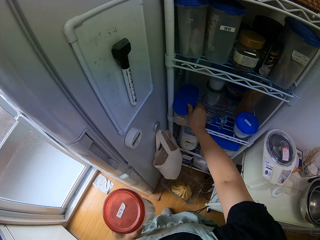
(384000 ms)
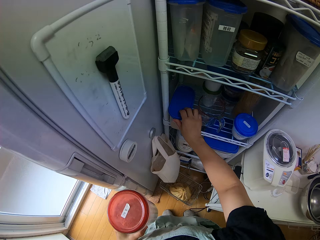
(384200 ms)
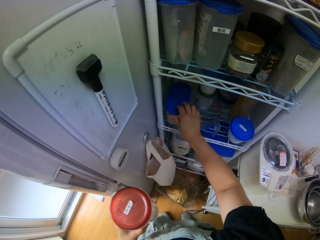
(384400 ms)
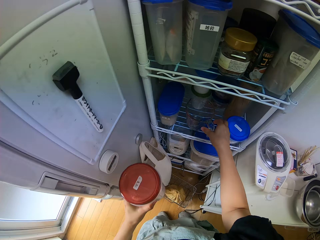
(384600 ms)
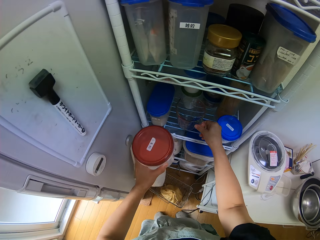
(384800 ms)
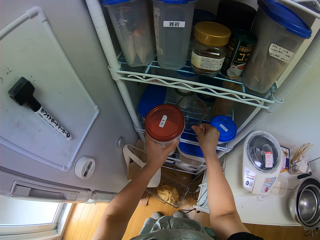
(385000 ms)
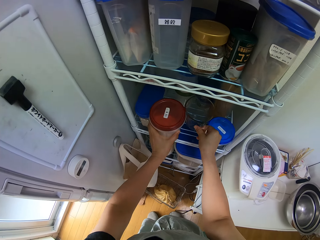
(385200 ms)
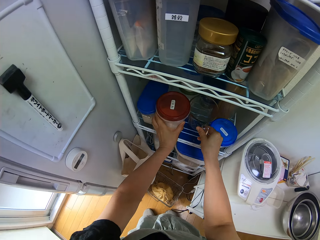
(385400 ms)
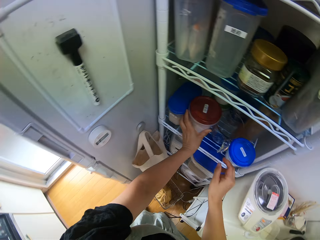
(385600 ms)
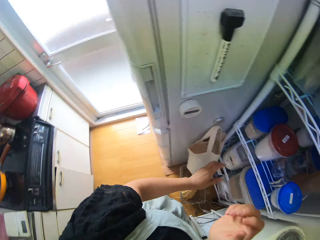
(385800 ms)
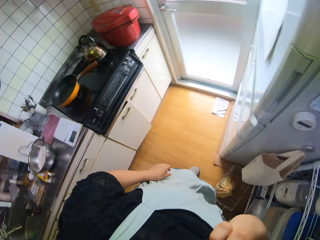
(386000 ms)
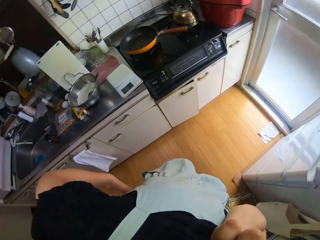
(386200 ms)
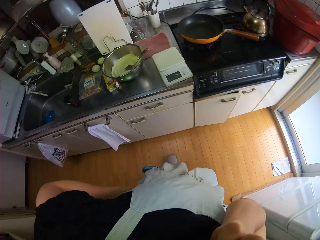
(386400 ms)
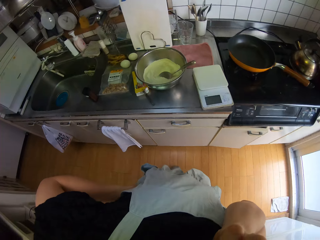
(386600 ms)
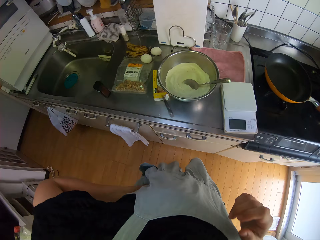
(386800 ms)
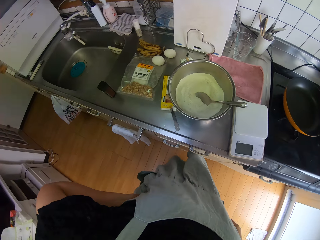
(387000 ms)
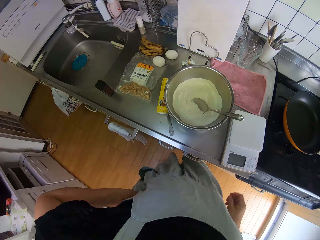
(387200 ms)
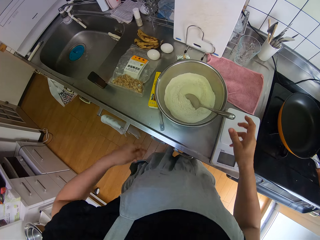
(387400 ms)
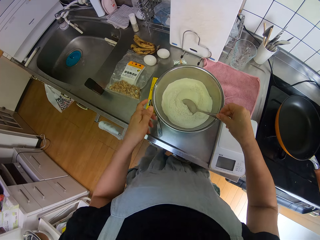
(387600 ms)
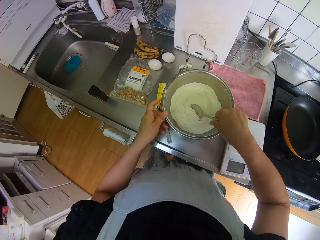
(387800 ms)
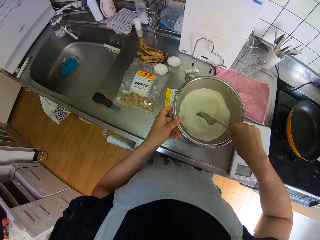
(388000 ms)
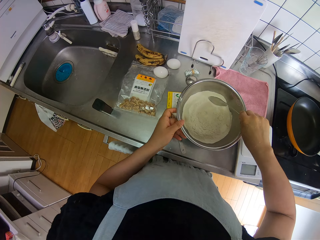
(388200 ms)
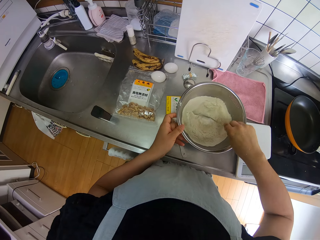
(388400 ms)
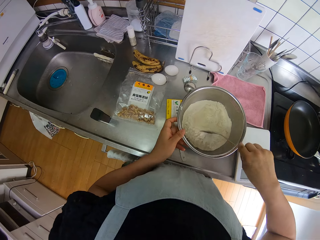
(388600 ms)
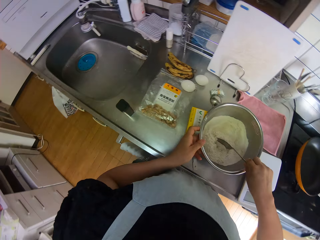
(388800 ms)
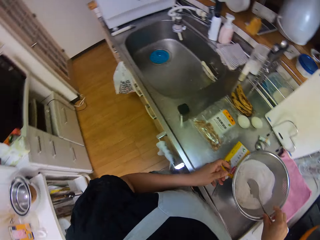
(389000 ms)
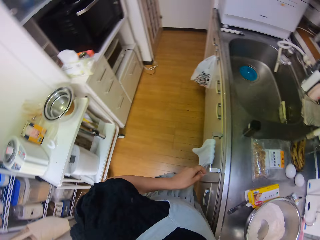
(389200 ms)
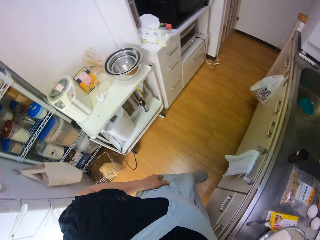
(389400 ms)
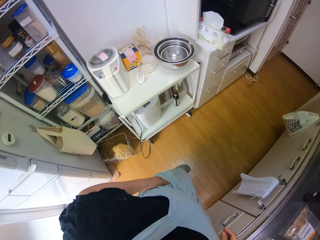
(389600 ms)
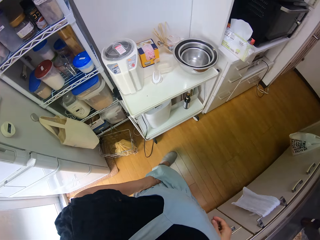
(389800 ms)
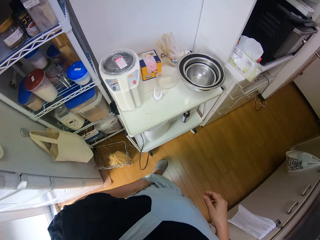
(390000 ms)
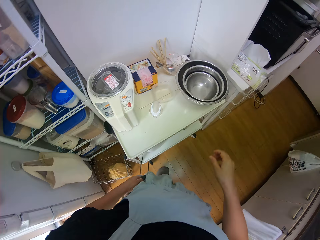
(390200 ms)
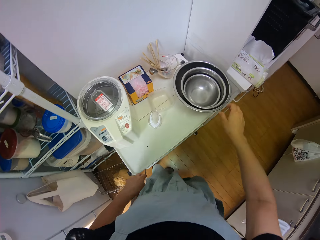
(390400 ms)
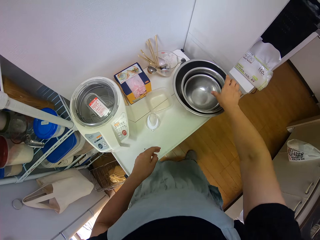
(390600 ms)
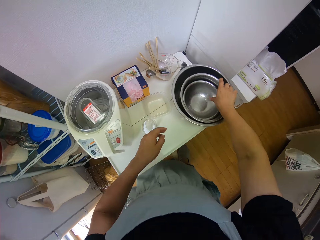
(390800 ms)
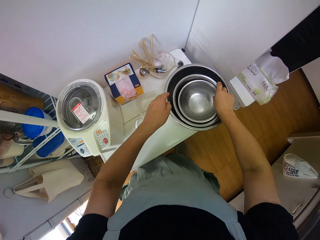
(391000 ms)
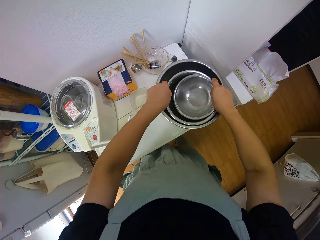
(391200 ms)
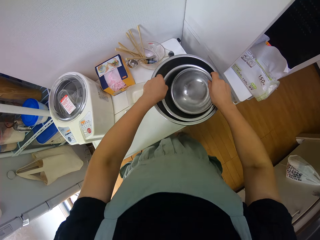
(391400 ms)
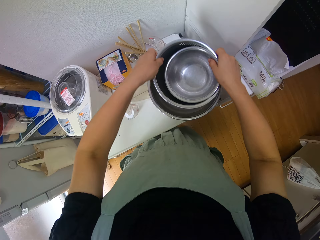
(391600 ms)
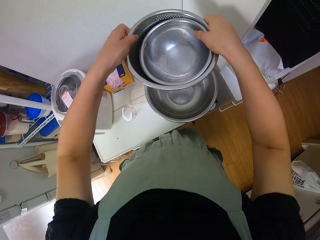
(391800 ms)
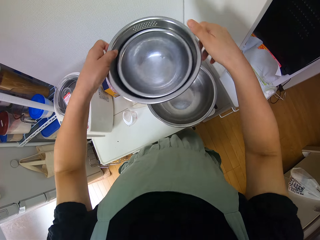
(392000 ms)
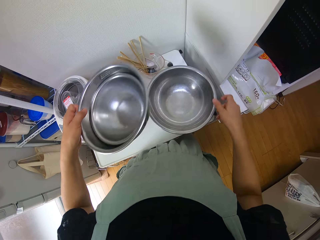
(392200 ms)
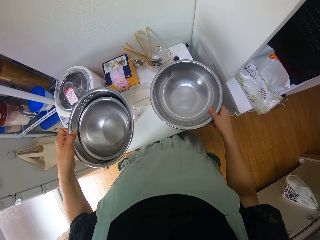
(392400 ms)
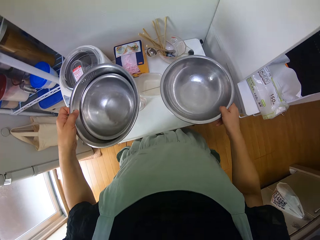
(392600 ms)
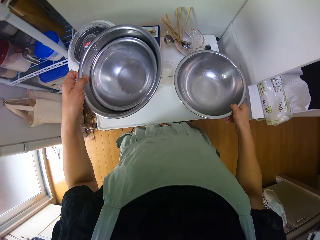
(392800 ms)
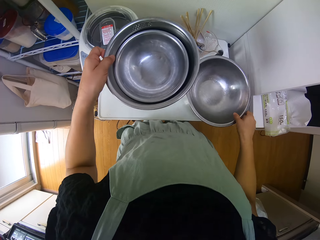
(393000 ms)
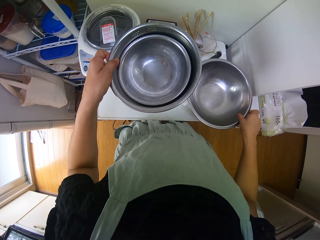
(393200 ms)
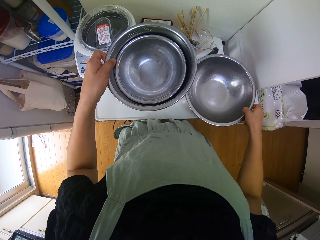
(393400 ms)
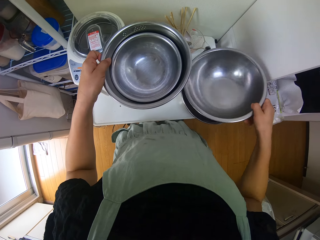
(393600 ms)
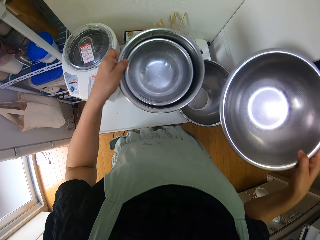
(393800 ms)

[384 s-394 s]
The camera wearer moves a cup on the rack. He drops the container in his left hand on the rack. He scratches his cheeks with his right hand. He places his left hand on his waist. He looks around. He holds the spoon in the bowl with his right hand. He holds the bowl with his left hand. He stirs the brown sugar and flour with the spoon. He looks around. He raises a bowl in the bowls on a table behind him with his left hand. He picks up a bowl from the bowls with his right hand.

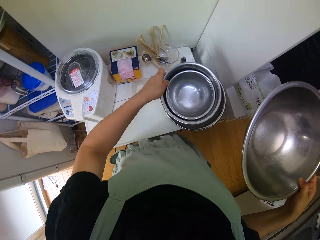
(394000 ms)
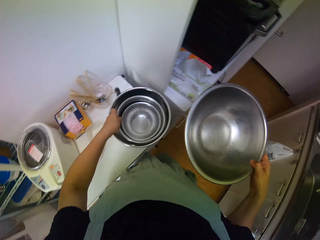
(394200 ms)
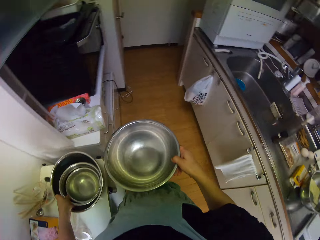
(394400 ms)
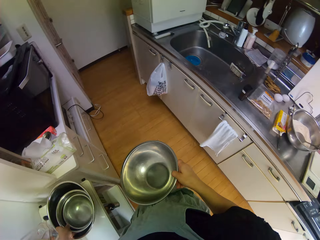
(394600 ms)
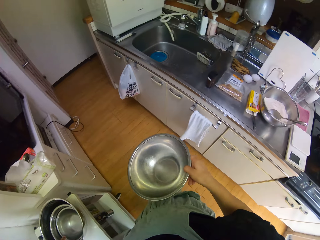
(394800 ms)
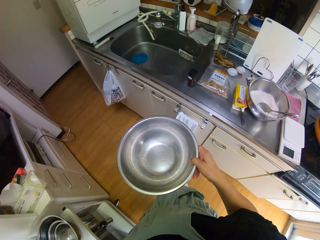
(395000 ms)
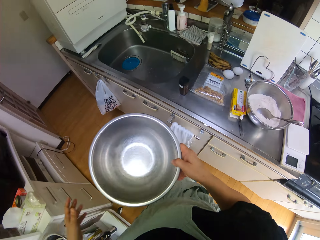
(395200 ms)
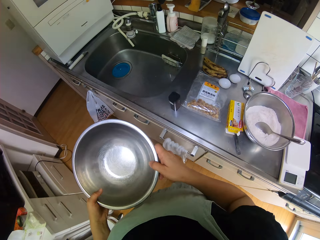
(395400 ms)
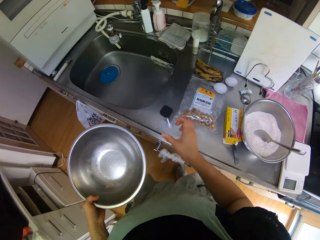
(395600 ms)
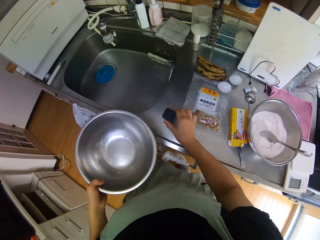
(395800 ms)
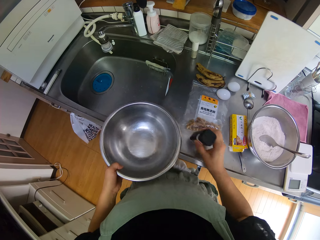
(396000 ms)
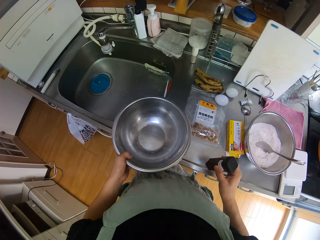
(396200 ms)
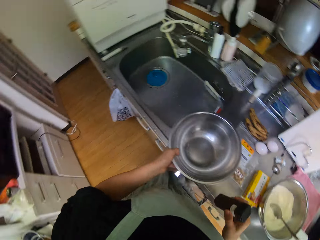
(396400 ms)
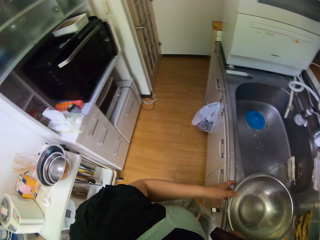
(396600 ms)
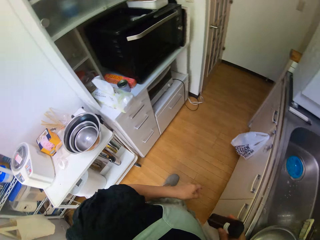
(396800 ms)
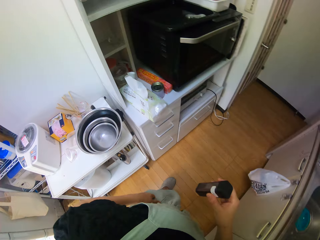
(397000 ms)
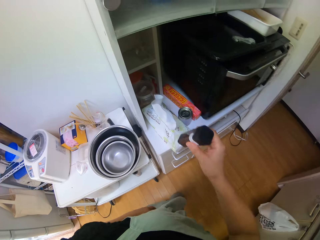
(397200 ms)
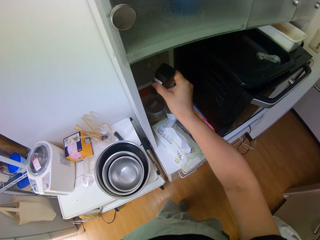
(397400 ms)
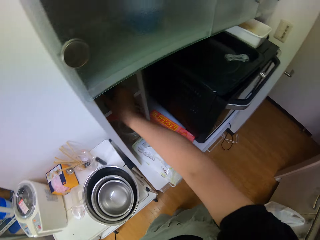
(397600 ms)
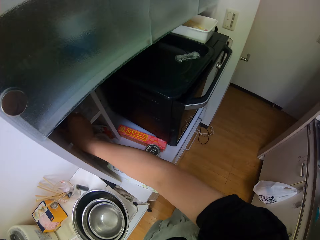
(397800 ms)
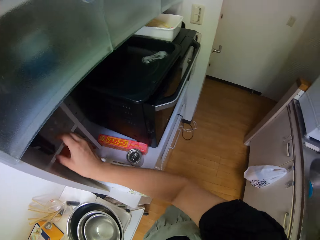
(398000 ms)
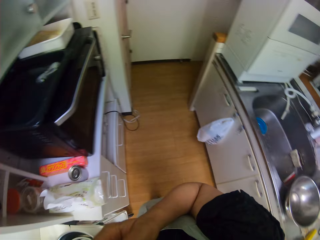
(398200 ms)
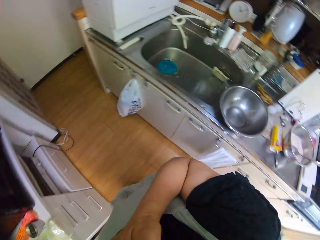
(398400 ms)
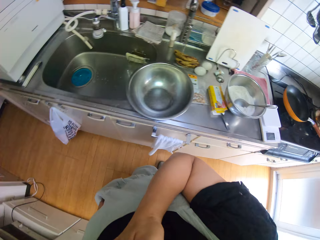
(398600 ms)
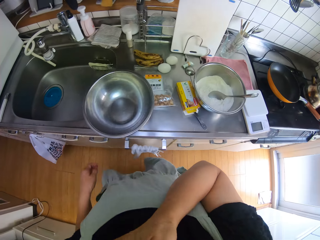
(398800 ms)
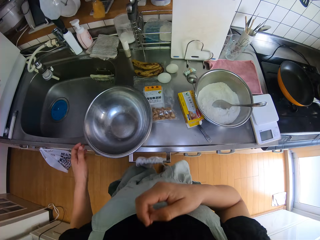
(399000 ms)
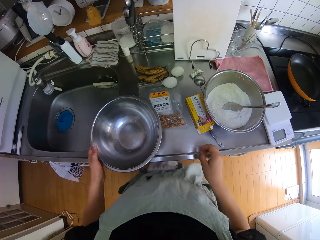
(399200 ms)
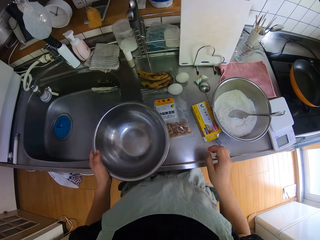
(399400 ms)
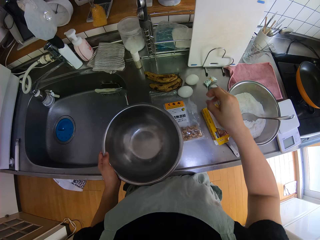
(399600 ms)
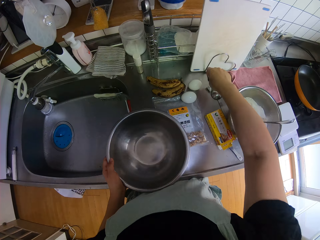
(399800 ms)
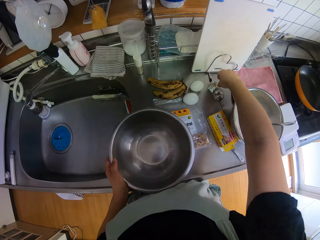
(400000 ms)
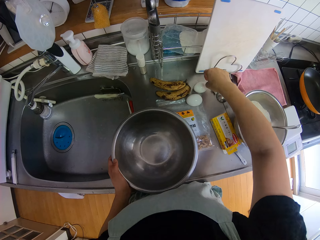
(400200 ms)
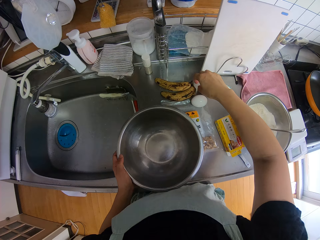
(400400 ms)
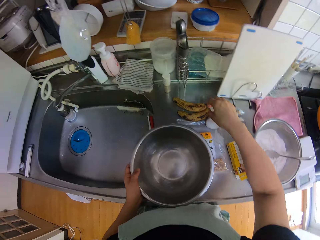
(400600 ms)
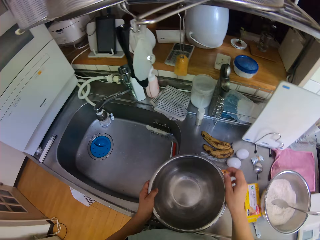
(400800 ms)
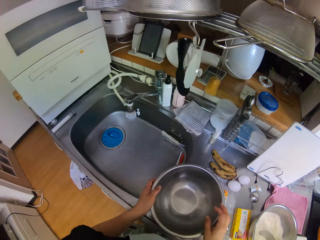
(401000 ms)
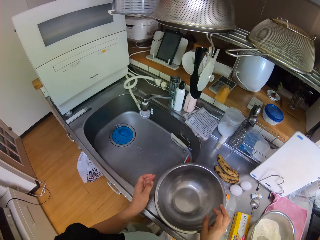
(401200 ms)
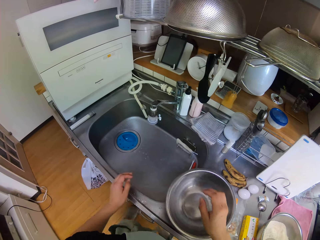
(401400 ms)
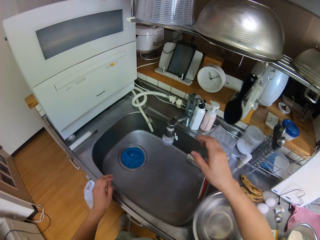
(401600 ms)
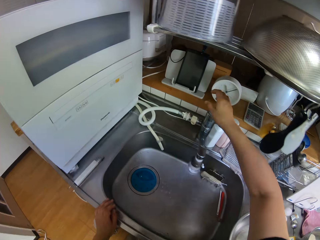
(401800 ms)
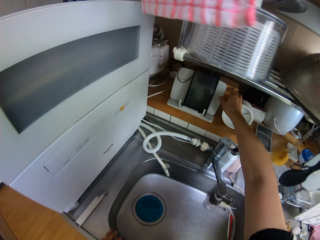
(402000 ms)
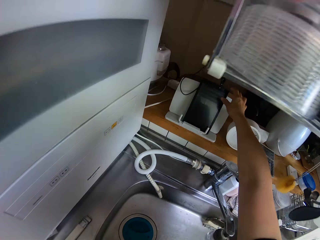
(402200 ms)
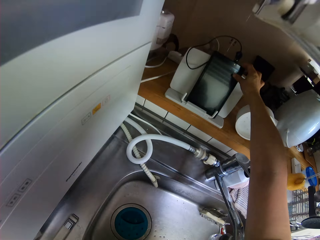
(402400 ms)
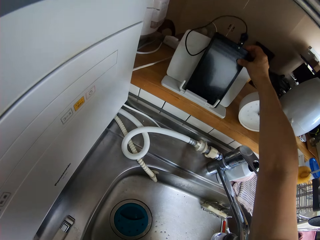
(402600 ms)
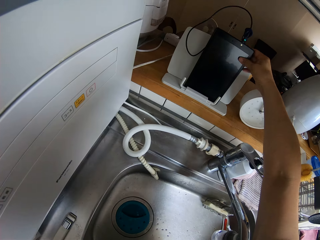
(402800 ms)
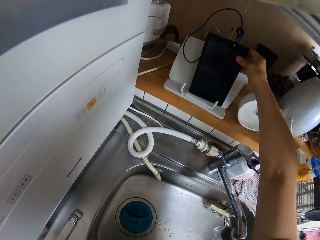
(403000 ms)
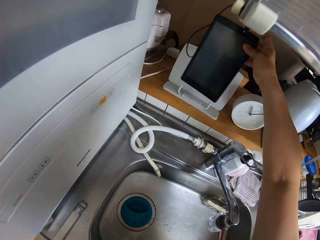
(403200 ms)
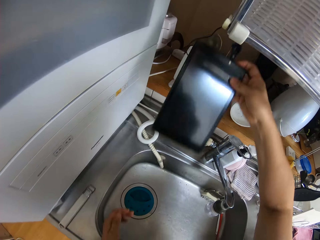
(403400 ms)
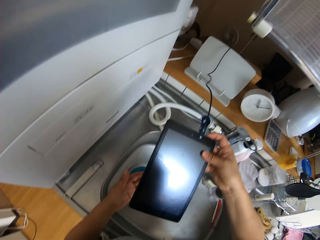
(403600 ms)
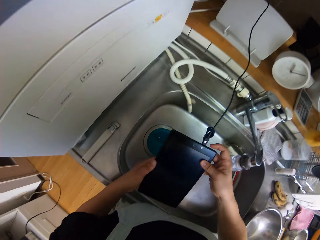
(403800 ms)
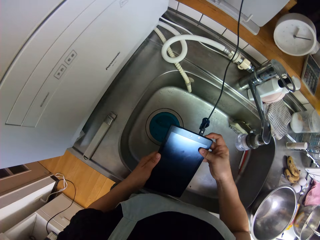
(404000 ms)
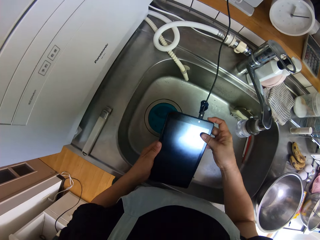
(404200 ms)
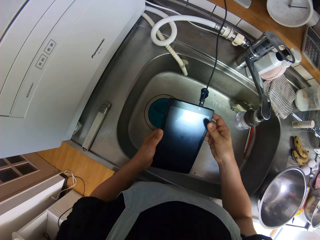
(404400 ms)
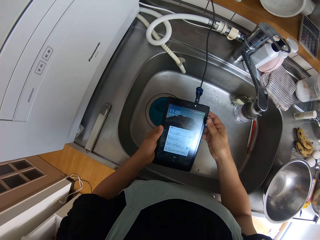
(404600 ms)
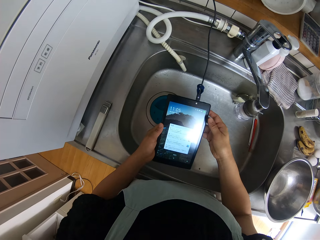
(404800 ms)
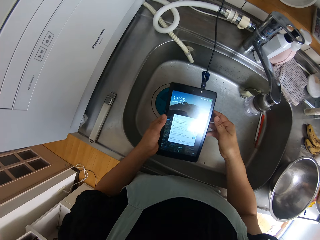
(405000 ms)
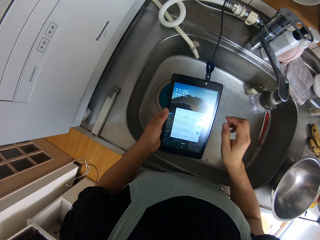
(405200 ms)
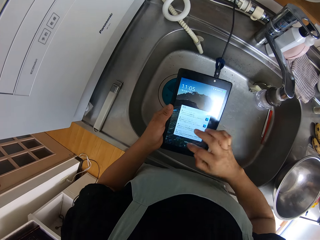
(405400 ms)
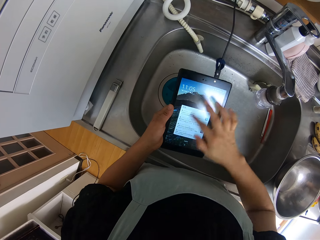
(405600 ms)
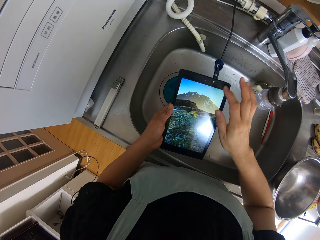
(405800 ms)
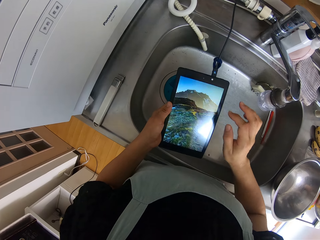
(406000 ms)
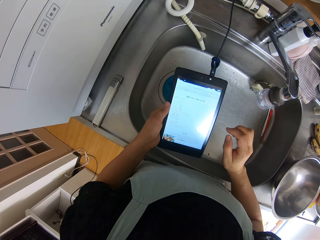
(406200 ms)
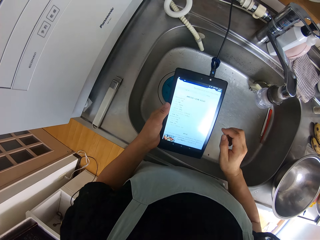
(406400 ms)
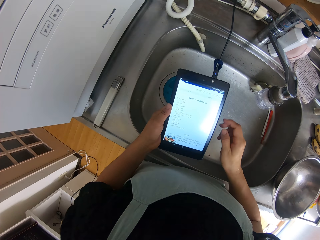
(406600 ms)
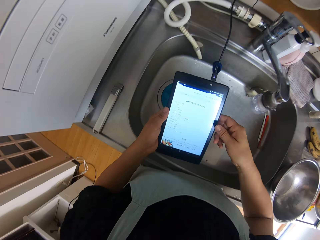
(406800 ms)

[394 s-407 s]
The camera wearer drops the bowl in his left hand. He passes the bowl from his right hand to his left hand. He picks up a seasoning container with his right hand. He places the bowl on the sink. He drops the seasoning container in a shelf behind him. He touches the bowl on the sink. He moves the hands. He picks up an electronic tablet from the stand above the sink. He swipes the screen of the electronic tablet.
